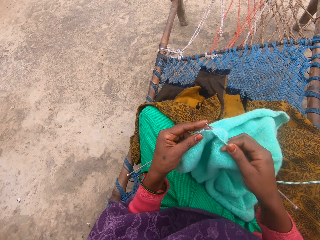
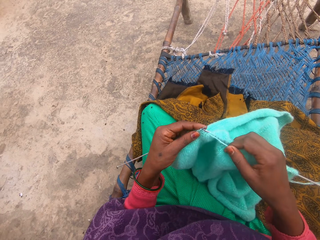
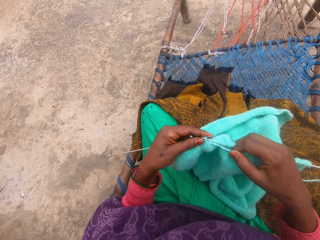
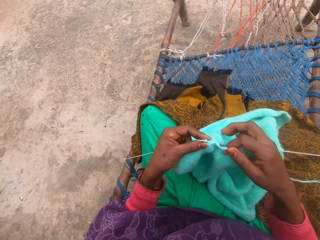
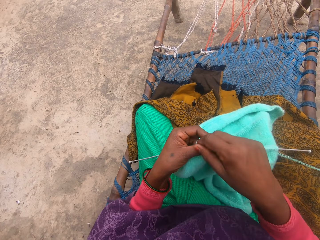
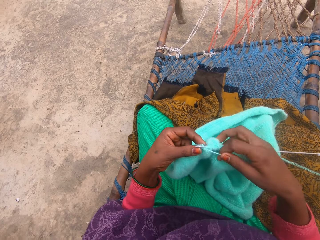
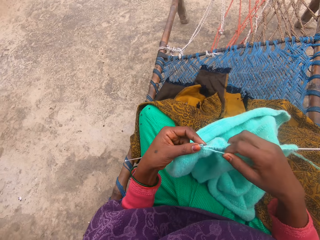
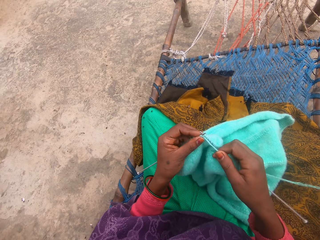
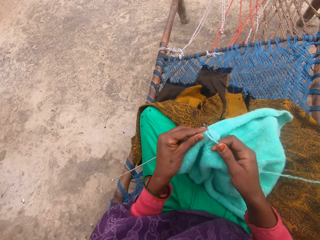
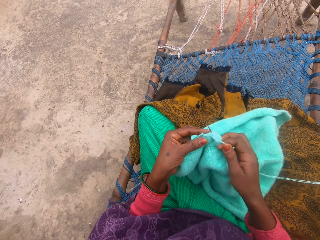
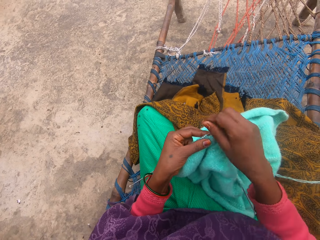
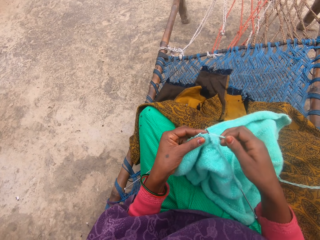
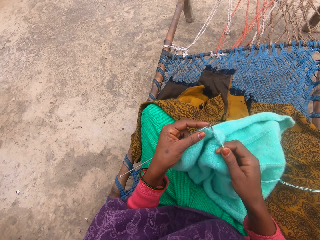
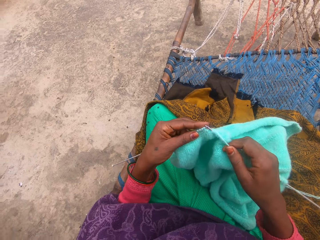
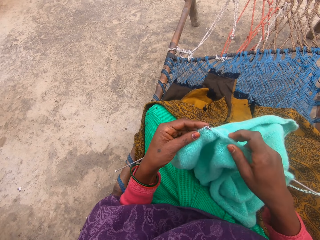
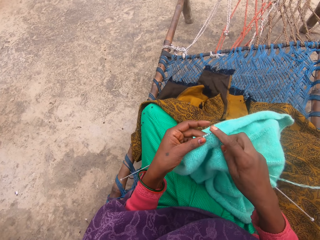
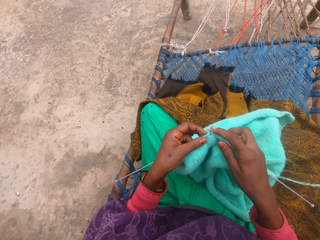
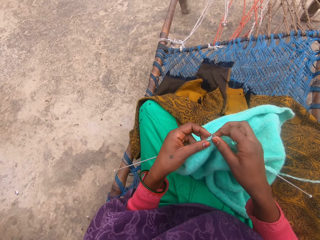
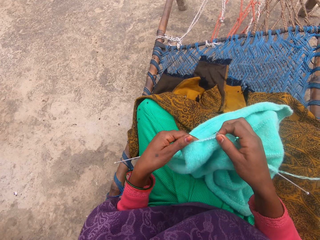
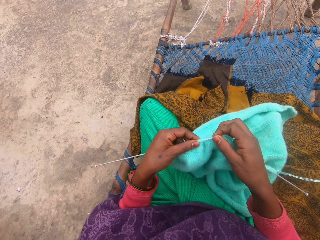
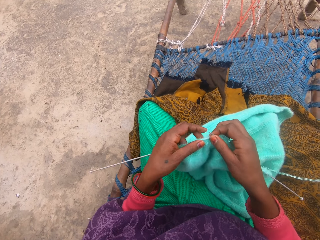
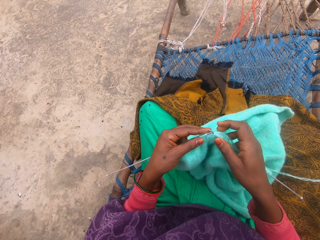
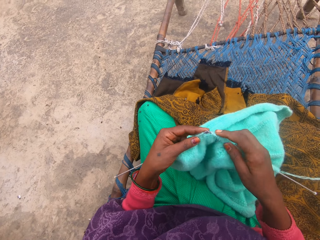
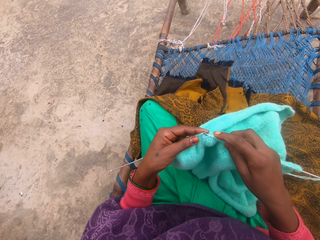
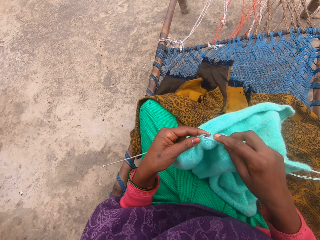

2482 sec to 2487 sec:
The camera wearer adds more yarn rope to the pin.

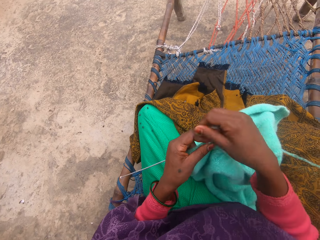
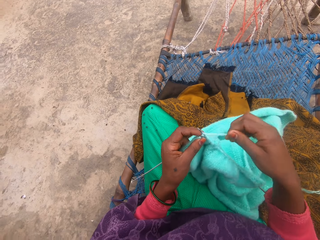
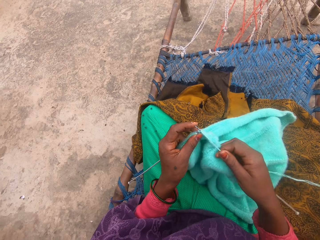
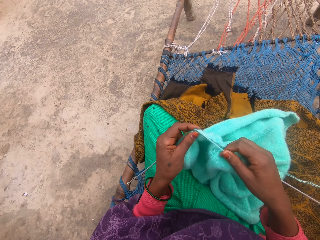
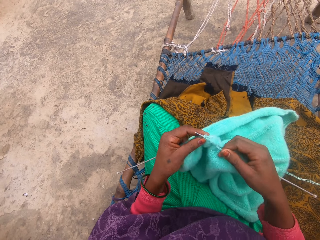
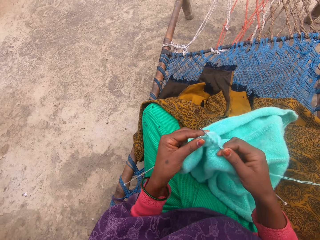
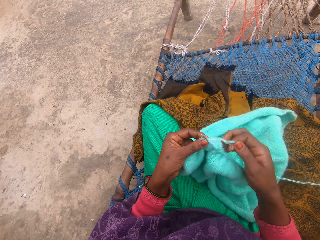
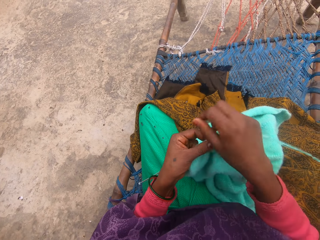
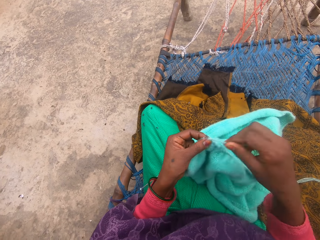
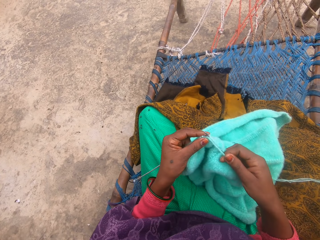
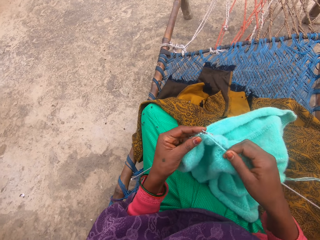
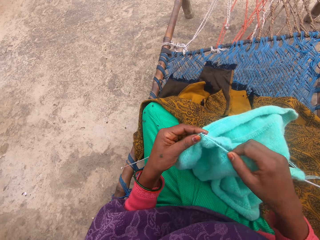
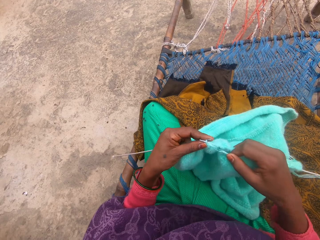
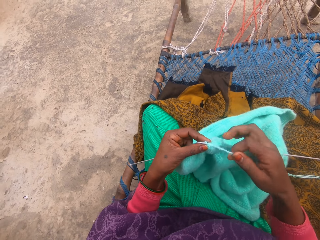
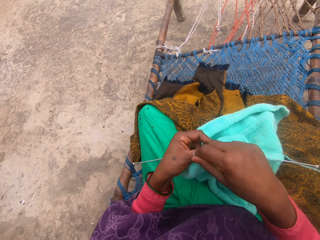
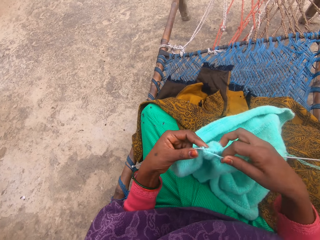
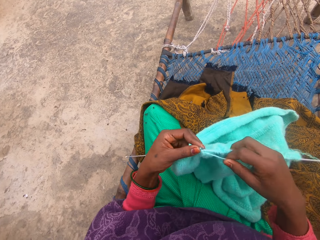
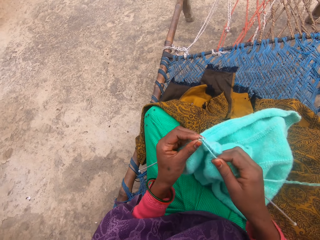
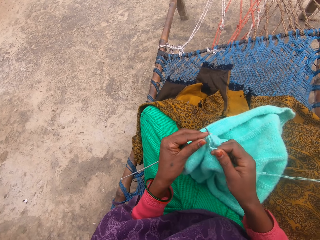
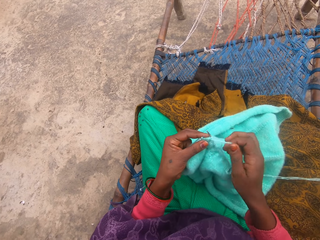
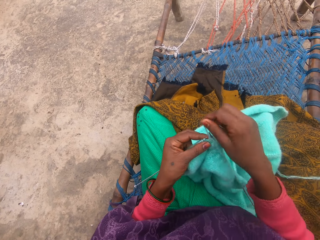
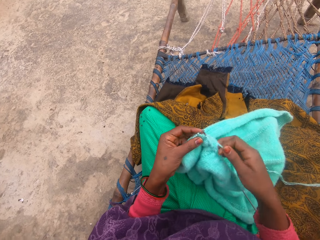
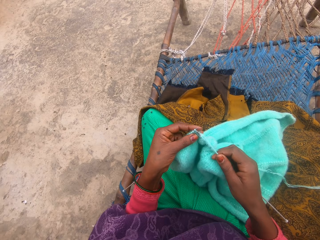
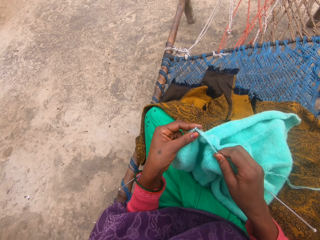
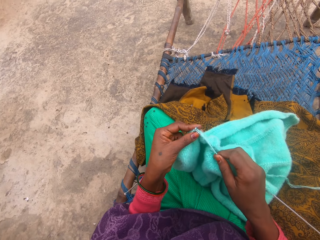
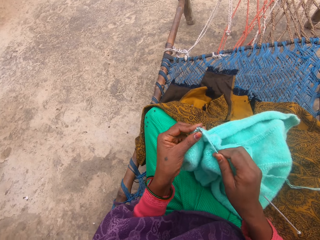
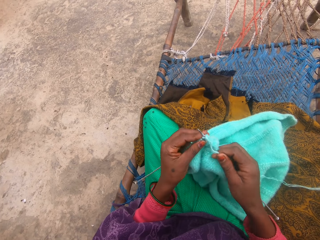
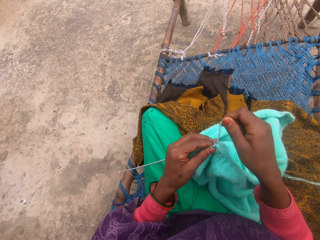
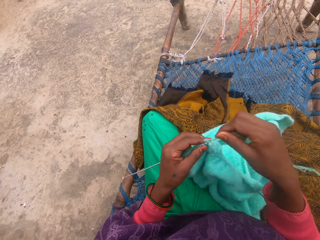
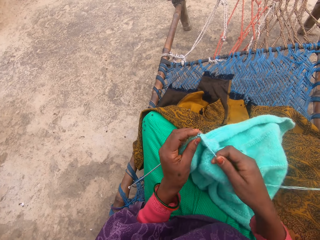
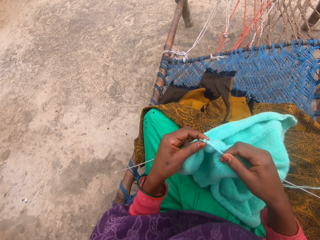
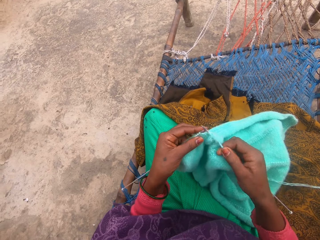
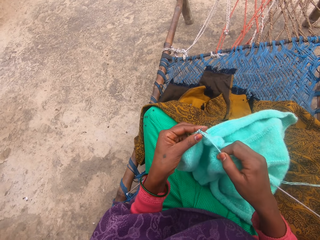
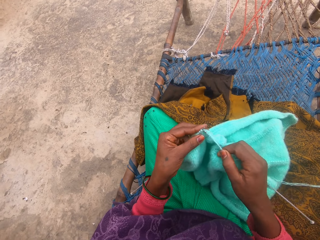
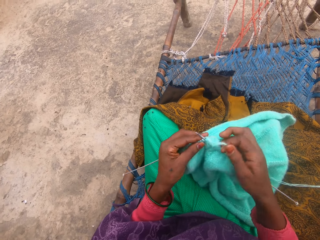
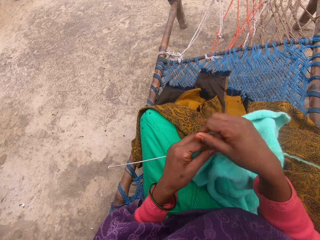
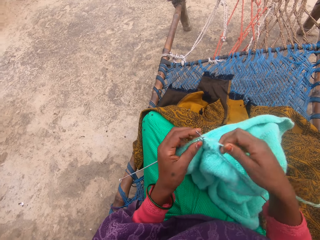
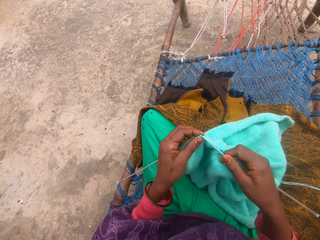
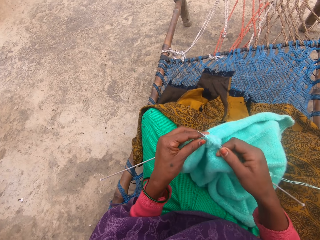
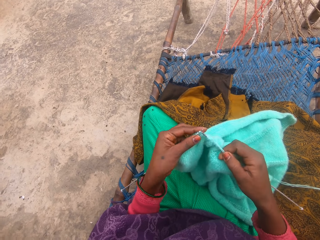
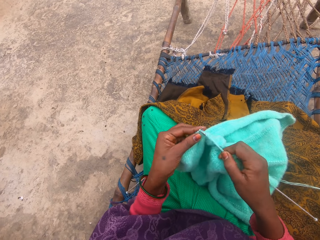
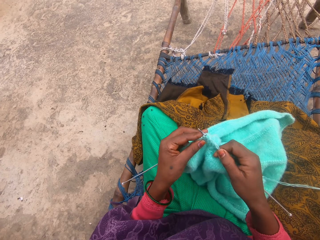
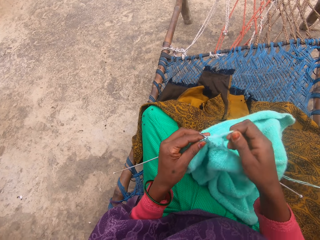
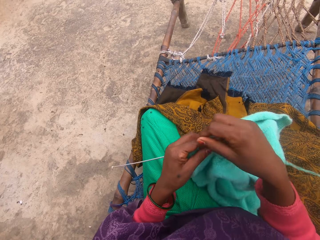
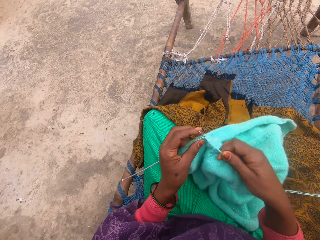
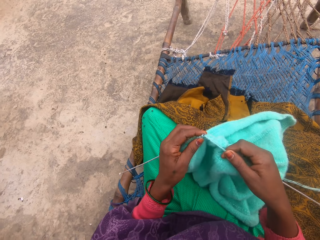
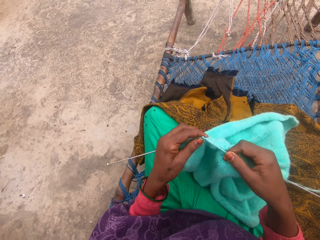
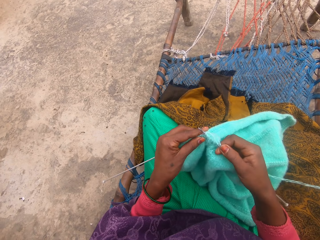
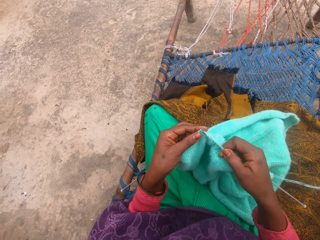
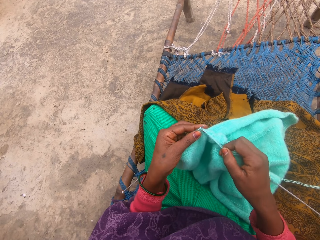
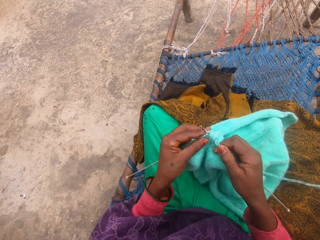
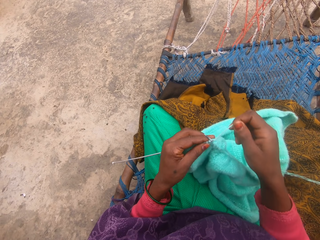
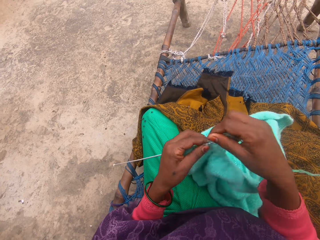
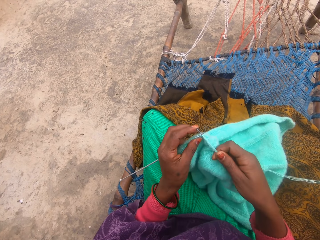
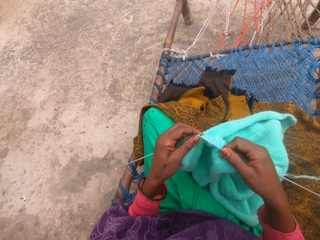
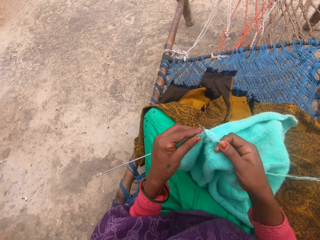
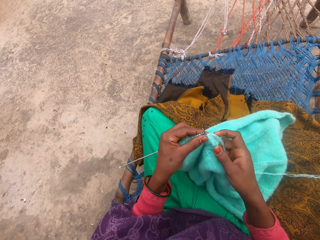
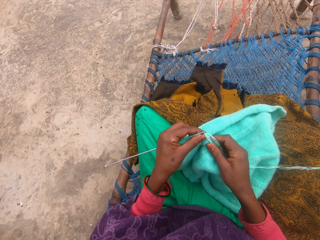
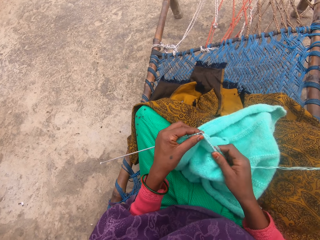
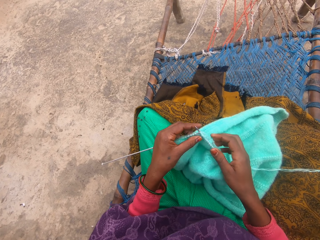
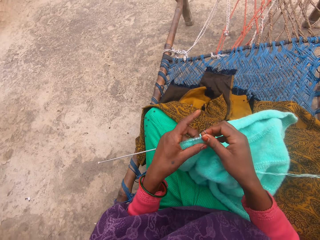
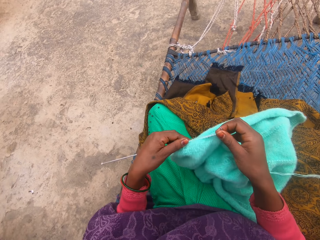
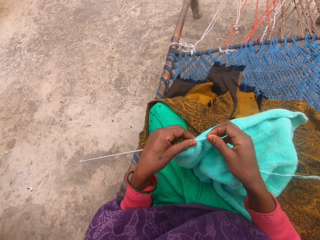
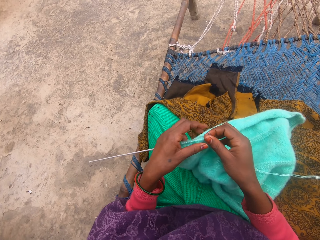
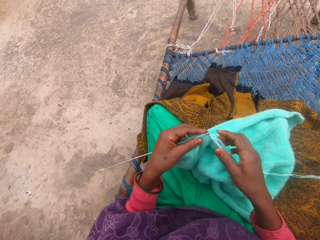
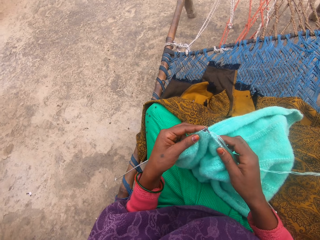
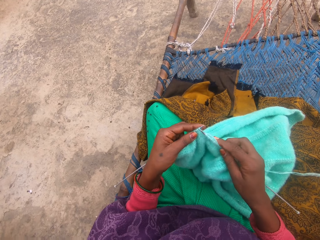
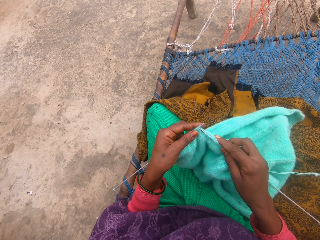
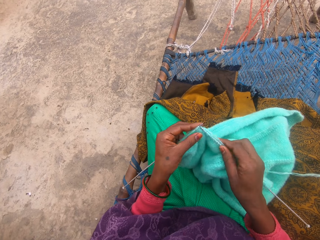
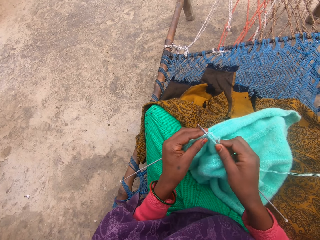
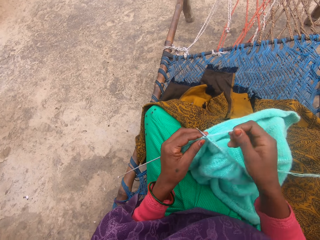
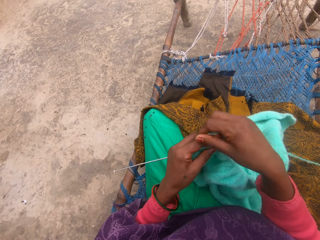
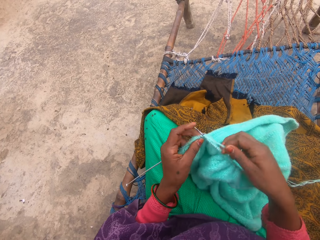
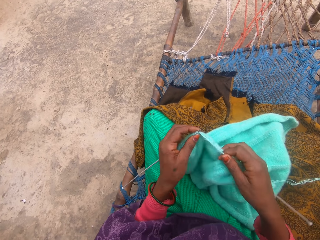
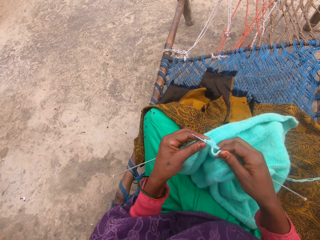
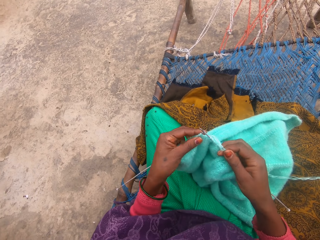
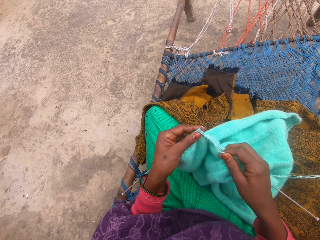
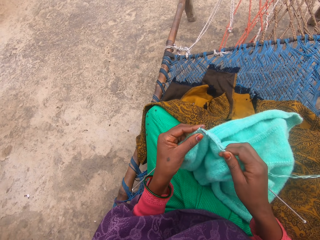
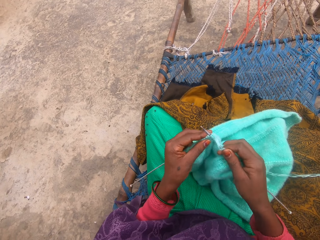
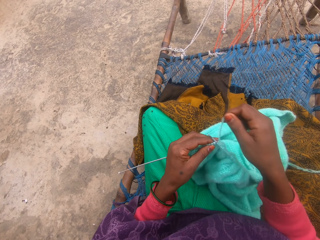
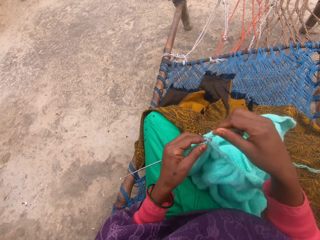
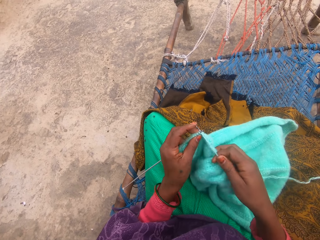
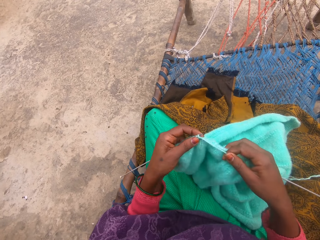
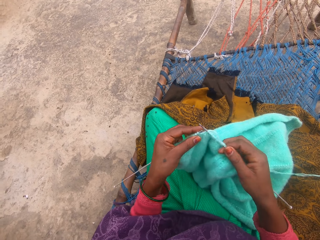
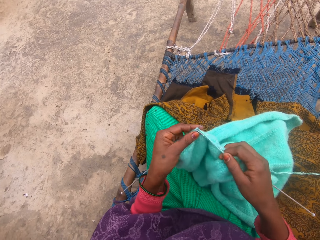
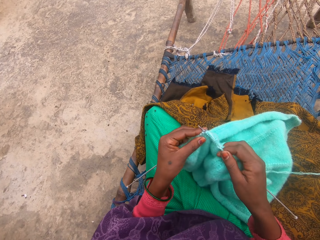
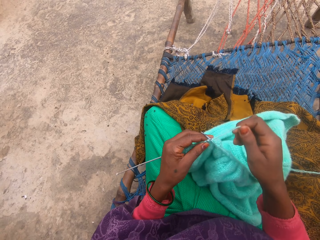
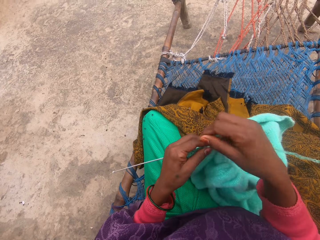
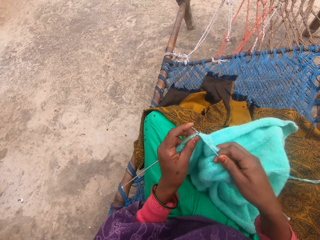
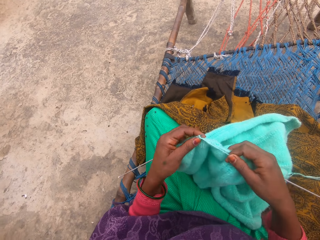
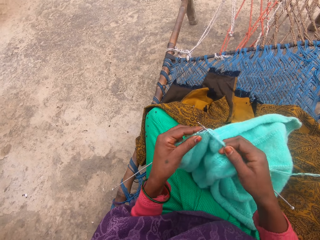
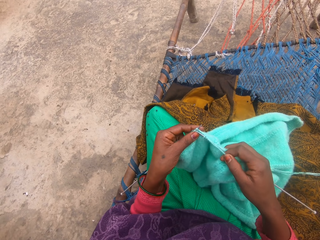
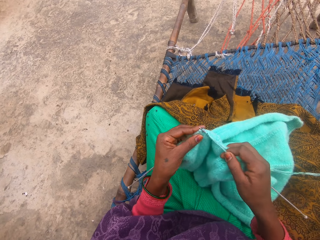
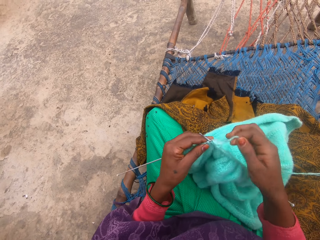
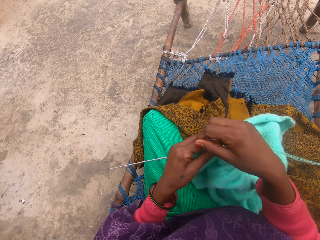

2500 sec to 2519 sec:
The camera wearer adds more yarn rope to the pin. They hold the thread. They hold the knitting needle.
